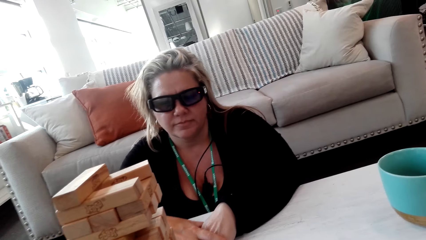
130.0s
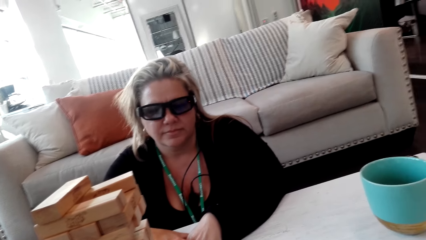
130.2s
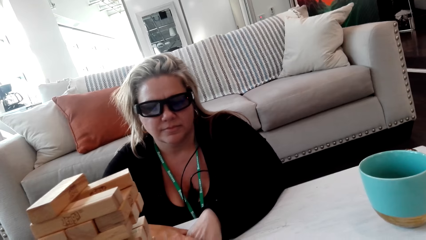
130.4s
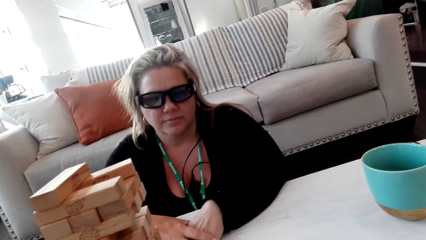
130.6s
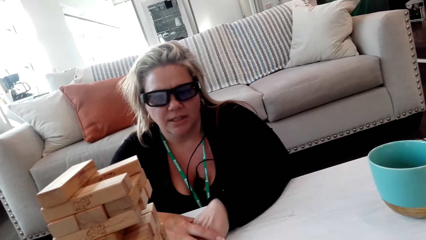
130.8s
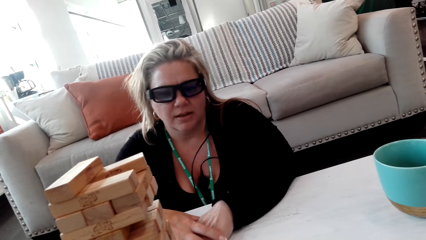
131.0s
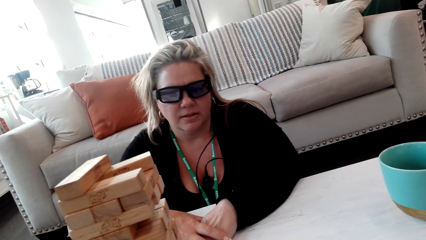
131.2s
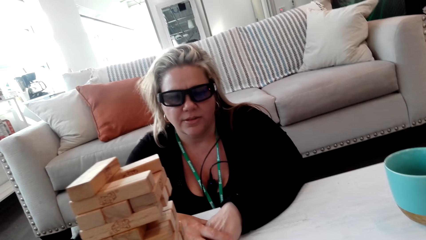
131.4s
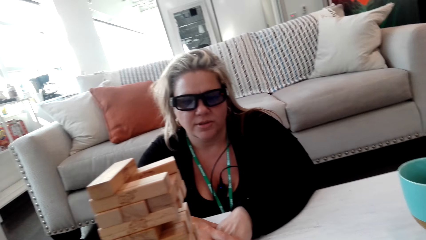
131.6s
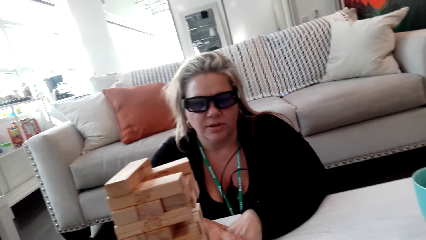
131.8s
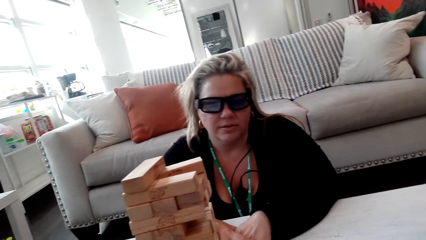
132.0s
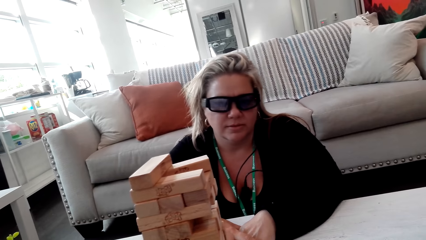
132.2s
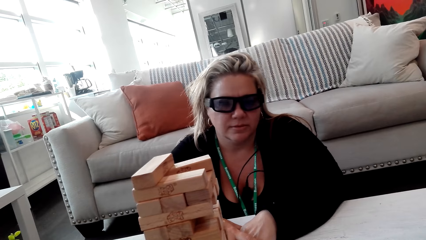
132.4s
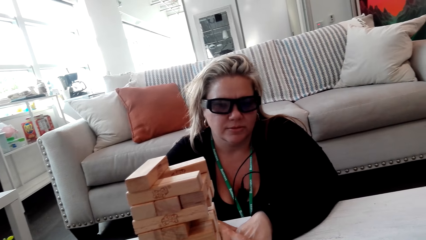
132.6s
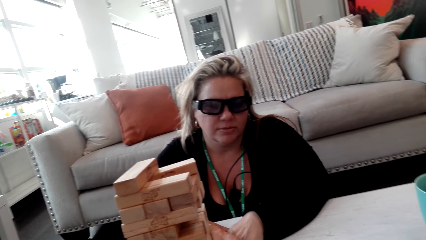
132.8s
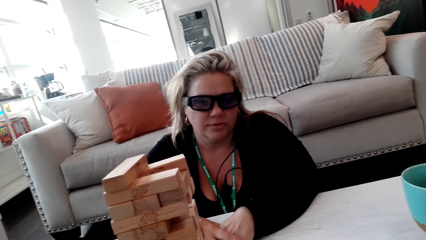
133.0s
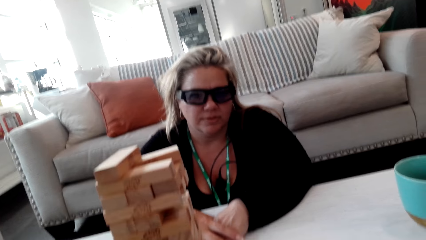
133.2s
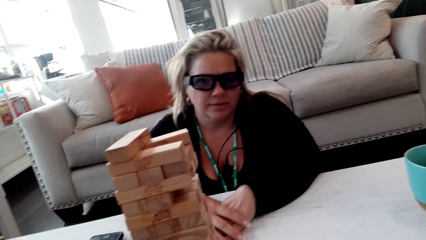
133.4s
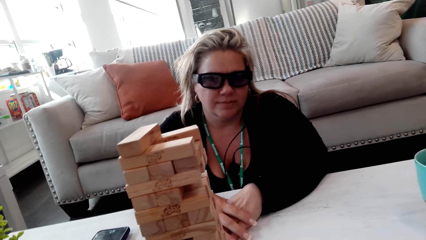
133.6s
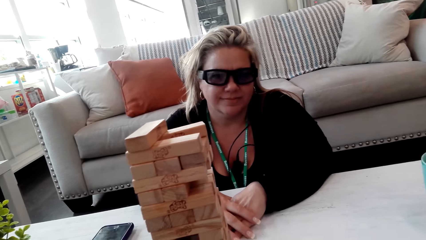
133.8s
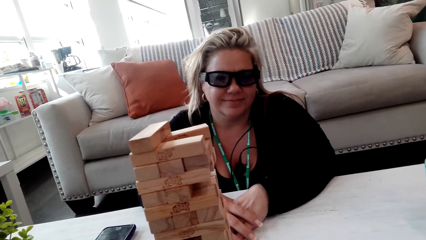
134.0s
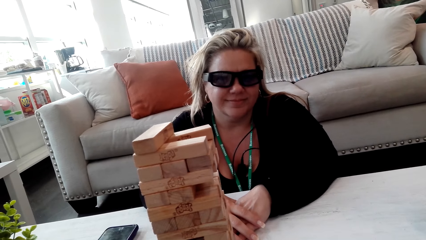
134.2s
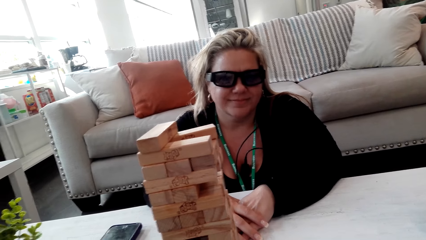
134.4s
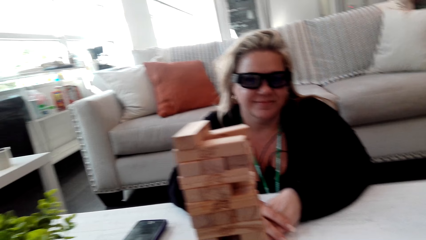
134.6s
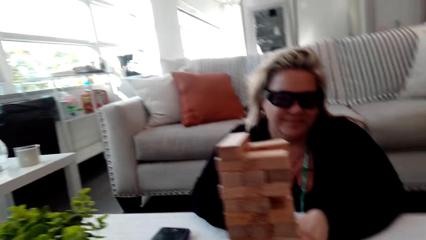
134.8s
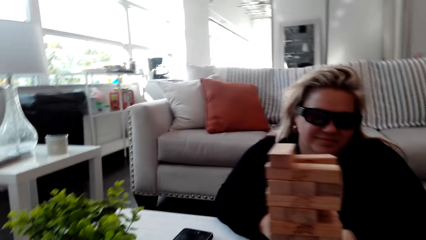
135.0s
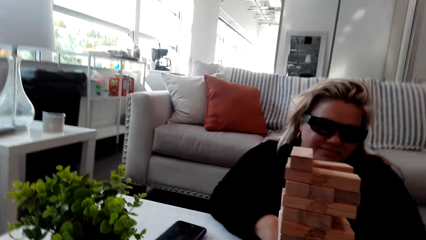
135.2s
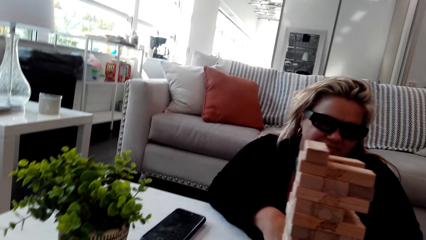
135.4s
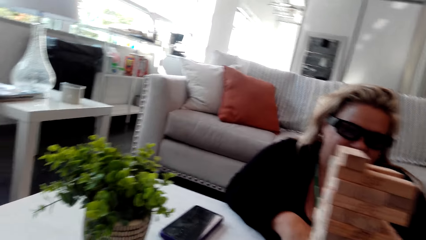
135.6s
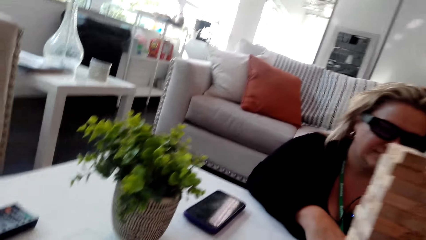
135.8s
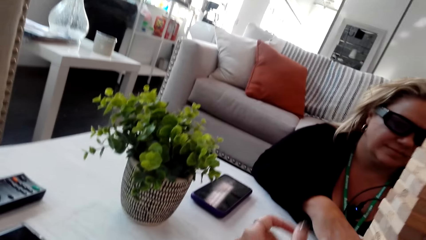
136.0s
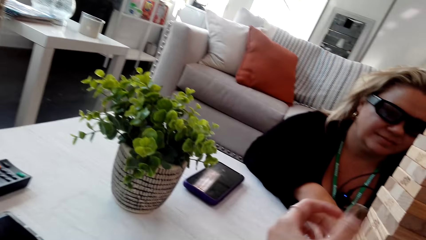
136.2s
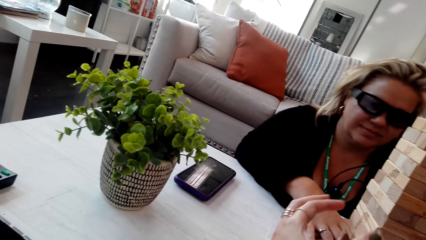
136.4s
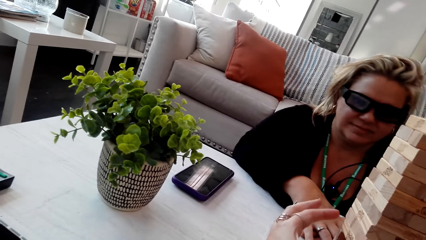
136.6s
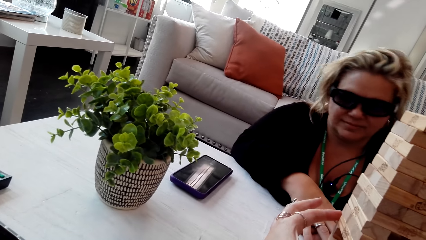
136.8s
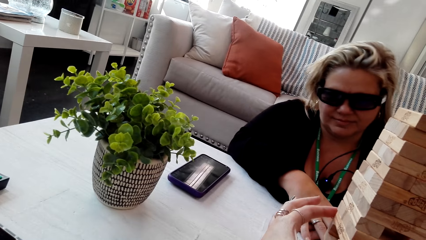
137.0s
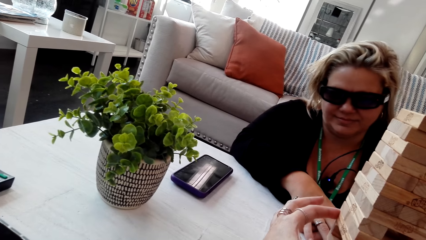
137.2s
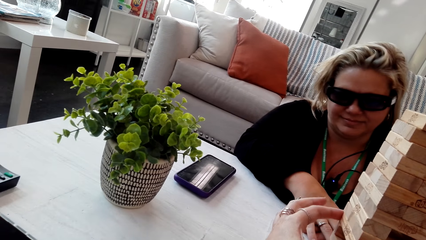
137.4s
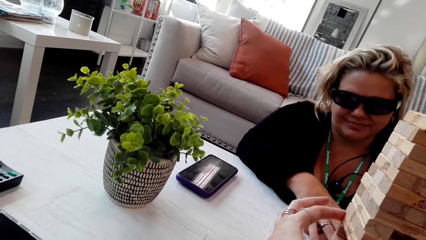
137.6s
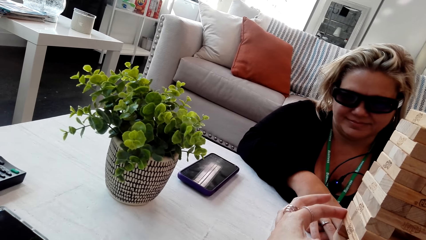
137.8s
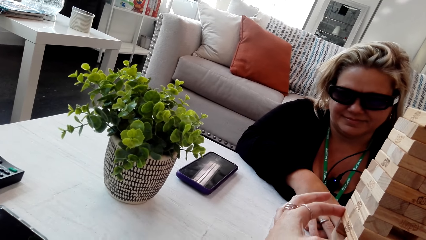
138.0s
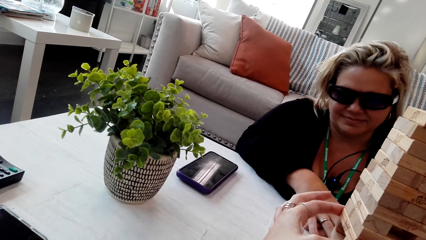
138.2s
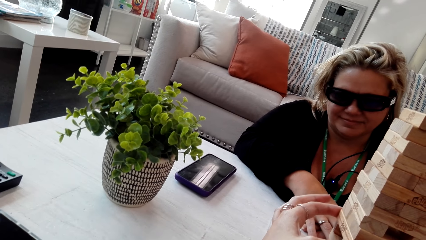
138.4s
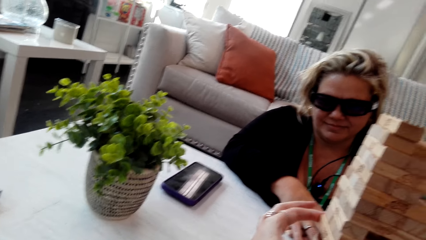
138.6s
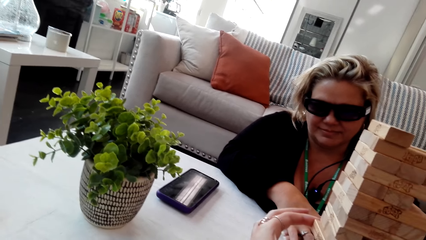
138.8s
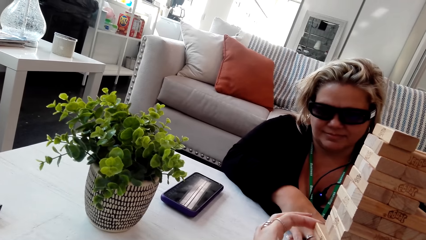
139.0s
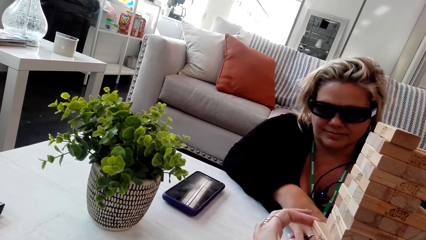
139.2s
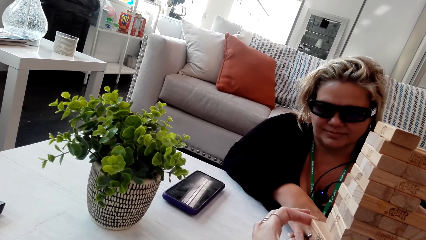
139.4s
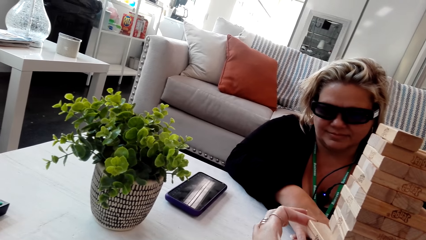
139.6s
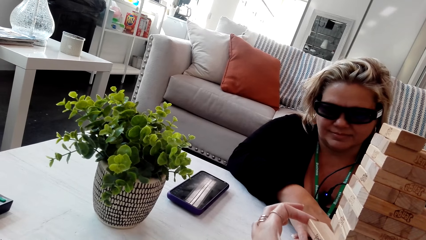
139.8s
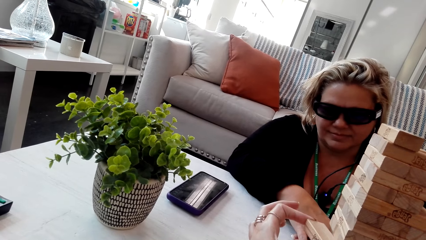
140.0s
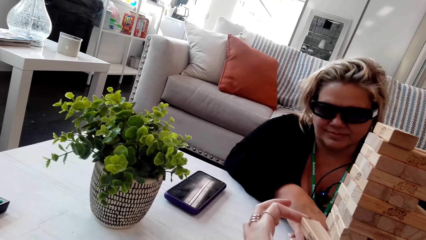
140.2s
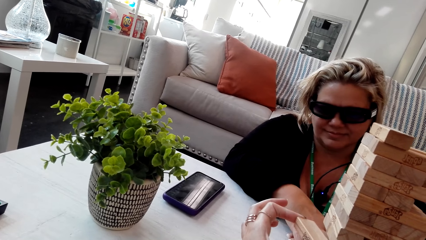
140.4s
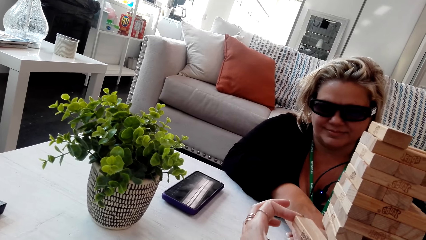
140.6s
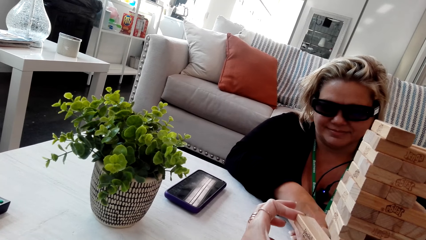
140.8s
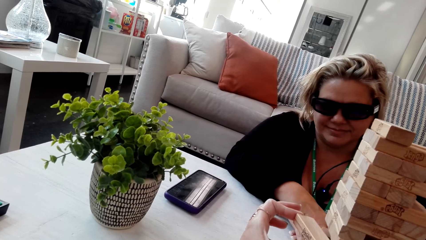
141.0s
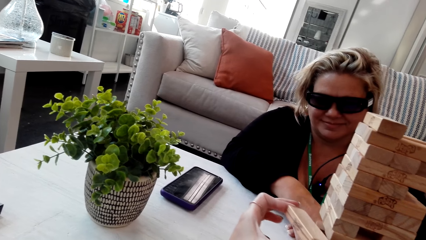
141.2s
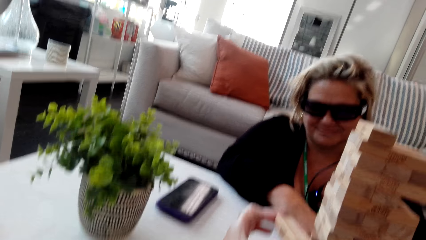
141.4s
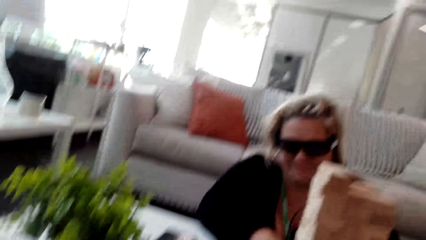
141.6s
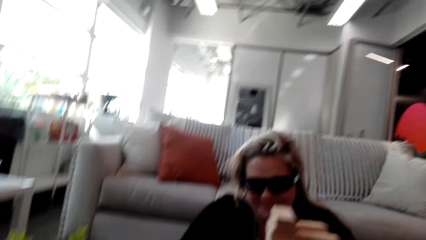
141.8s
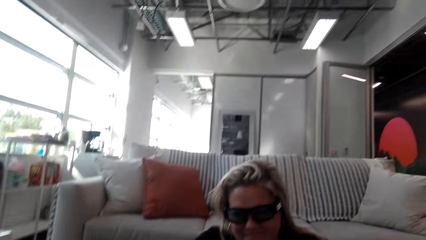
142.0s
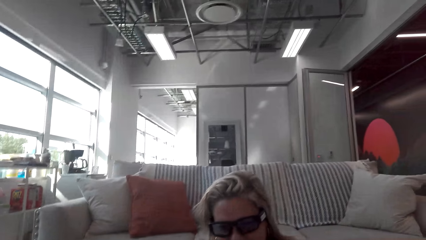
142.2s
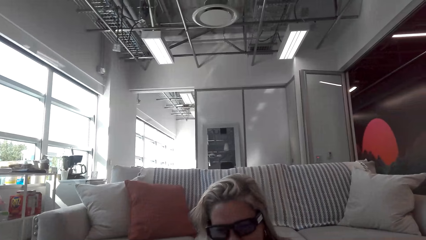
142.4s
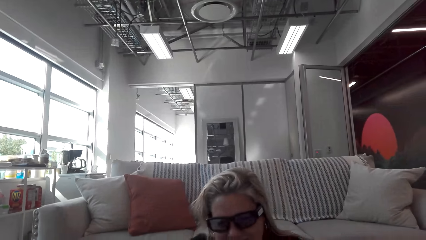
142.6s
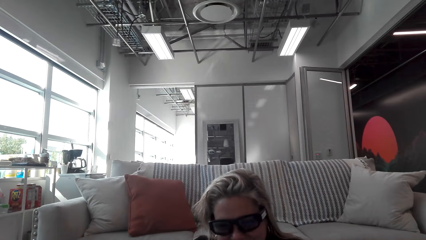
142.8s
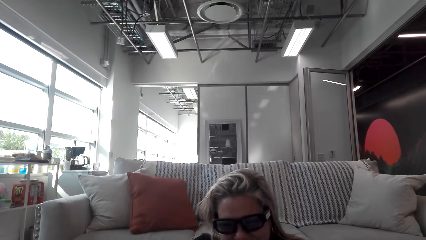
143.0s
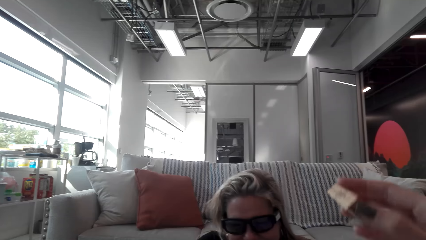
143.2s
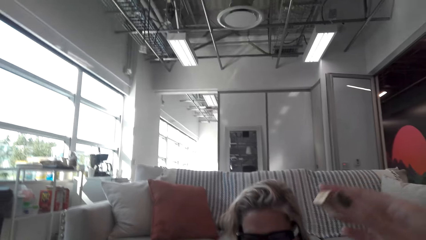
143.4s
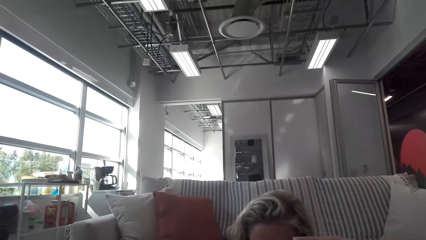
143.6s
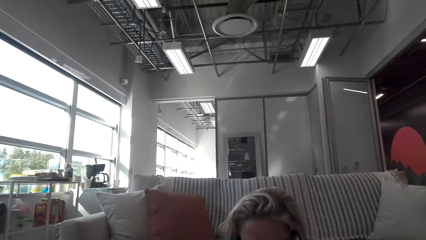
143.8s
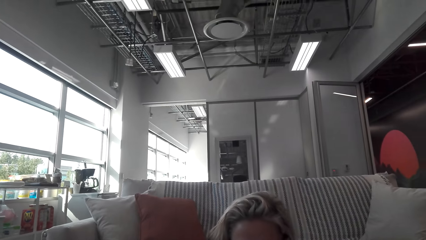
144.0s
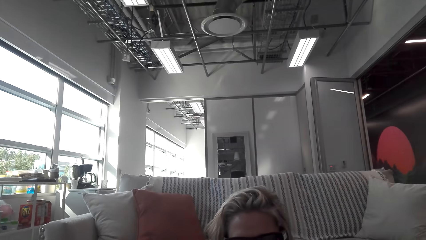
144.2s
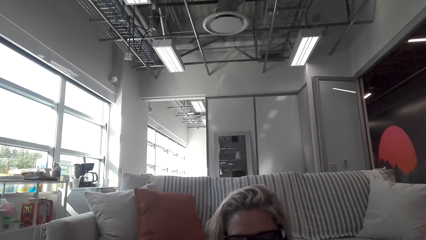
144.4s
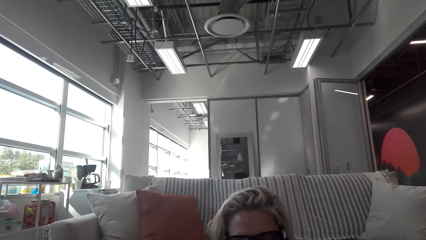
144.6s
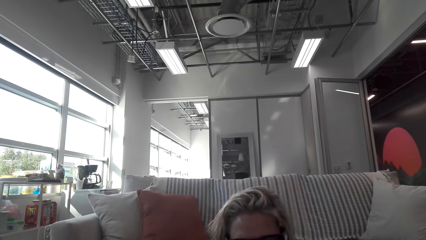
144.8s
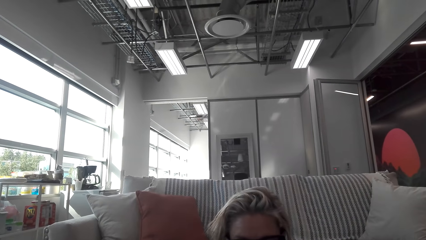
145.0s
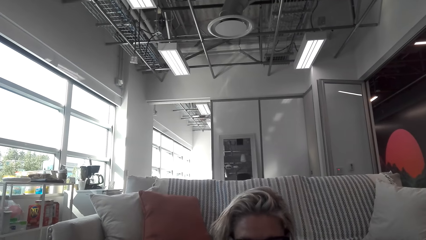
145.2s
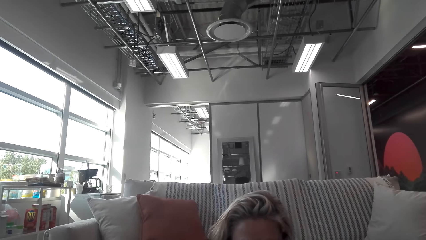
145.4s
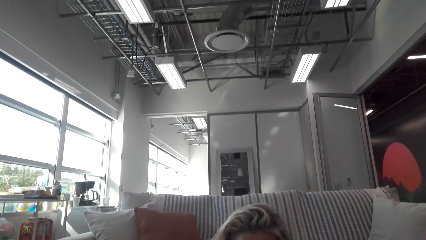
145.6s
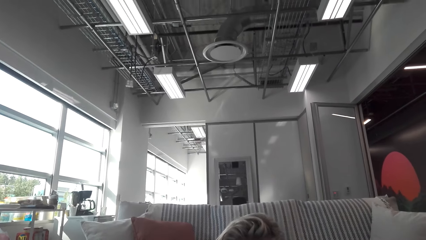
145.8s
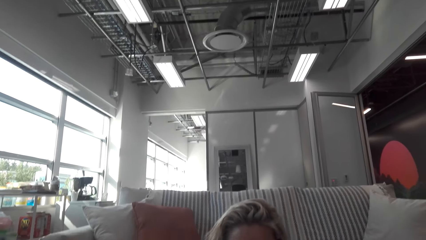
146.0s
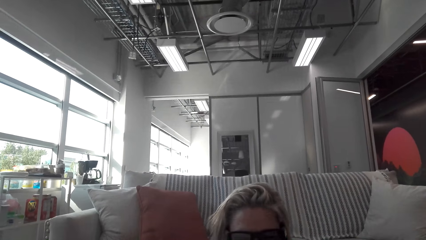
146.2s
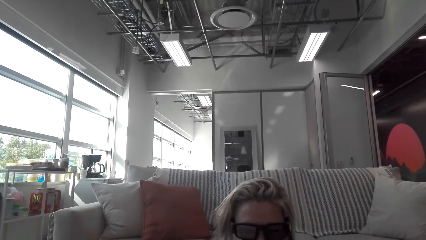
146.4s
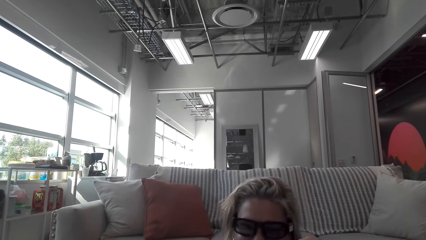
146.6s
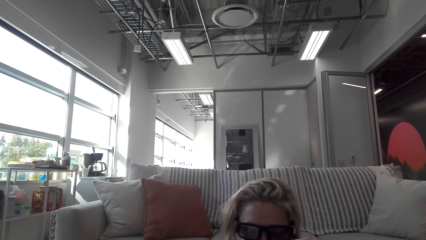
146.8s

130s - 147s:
The camera wearer talks to the woman. The woman talks to the camera wearer. The camera wearer talks to the woman. They play the jenga game. They talk to the woman. They remove the wood from the jenga.
